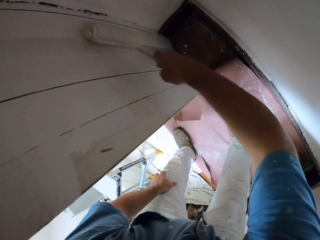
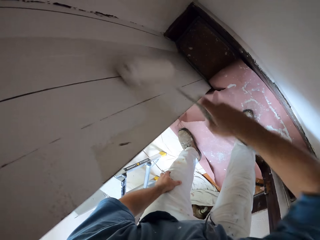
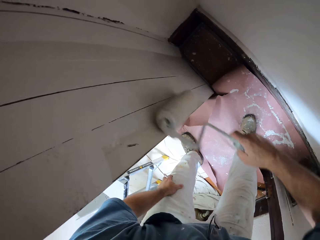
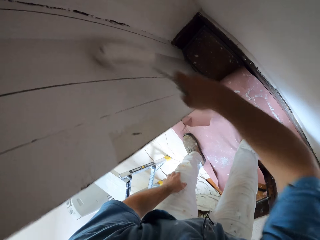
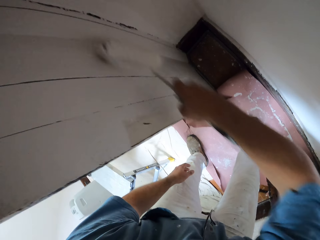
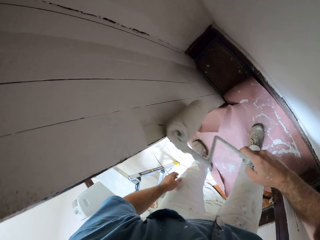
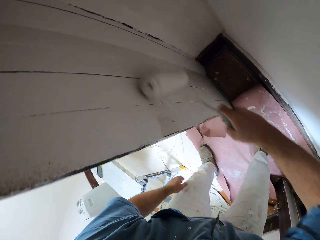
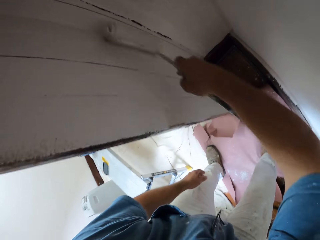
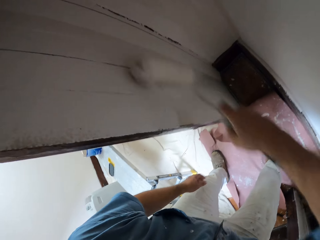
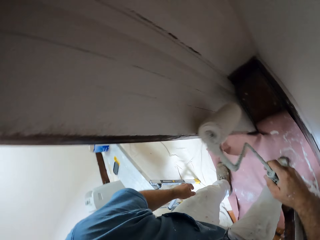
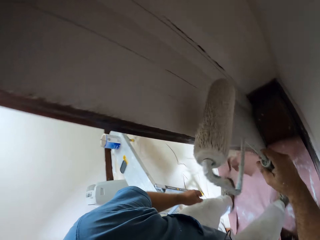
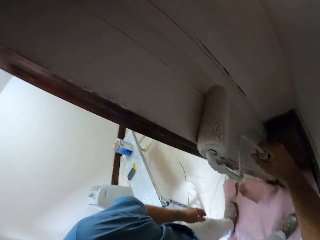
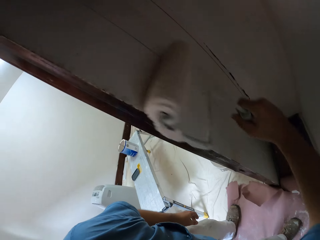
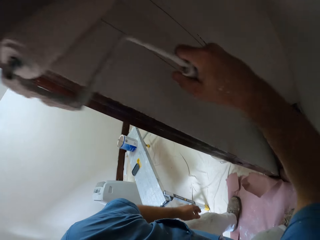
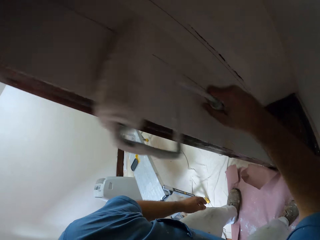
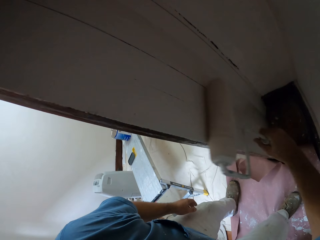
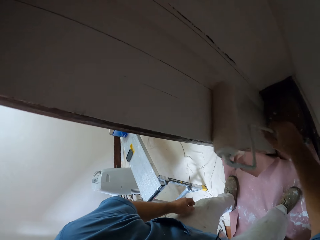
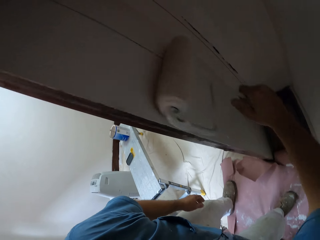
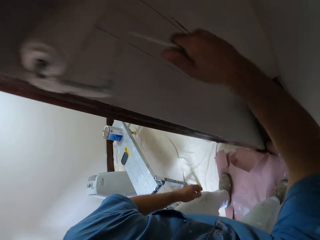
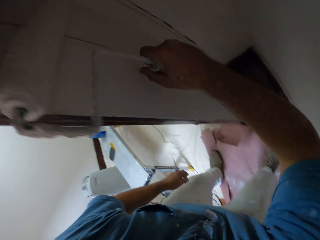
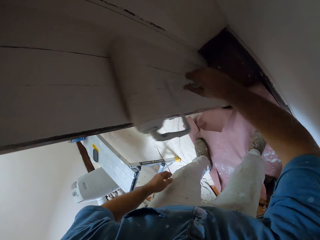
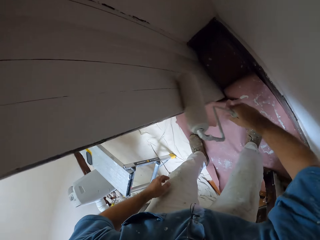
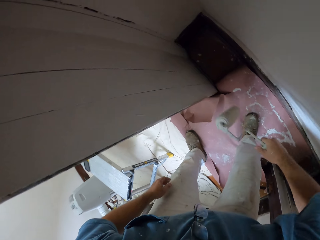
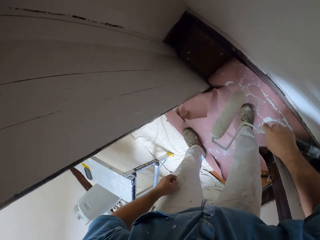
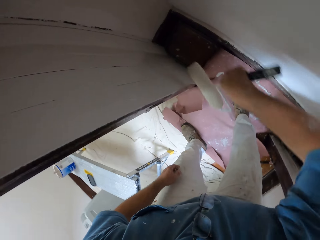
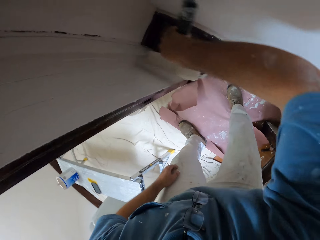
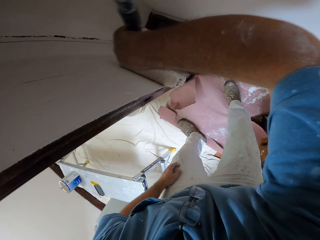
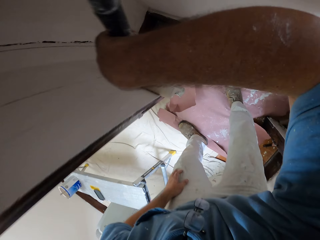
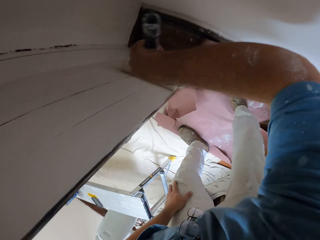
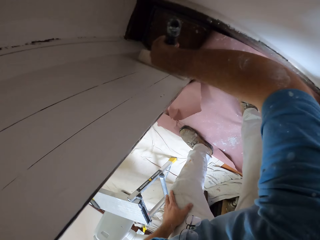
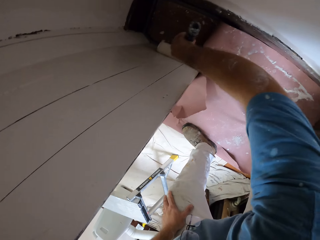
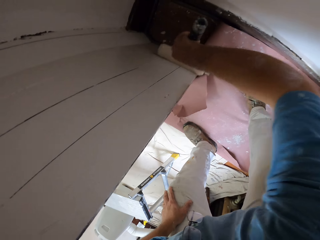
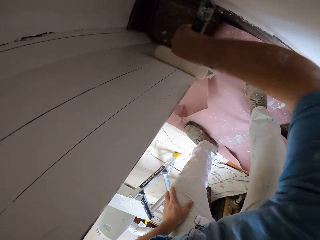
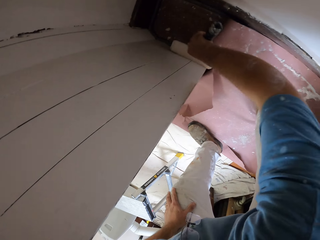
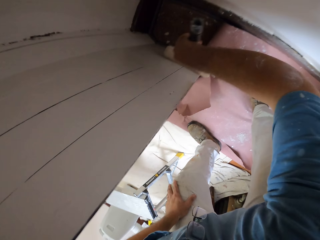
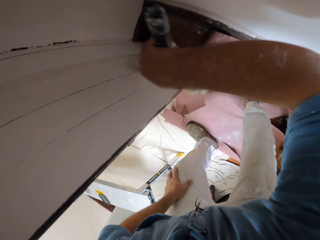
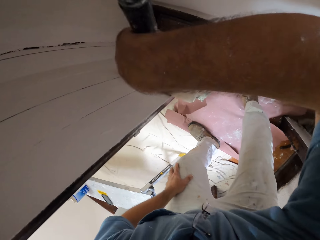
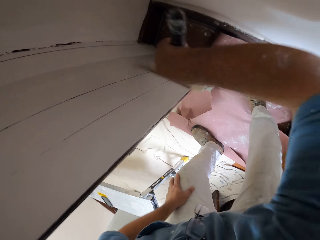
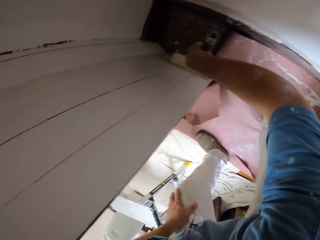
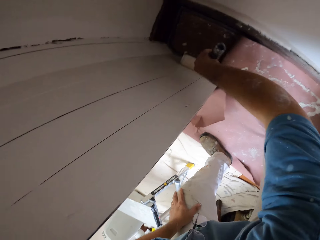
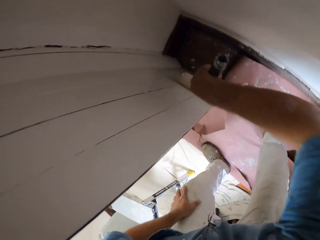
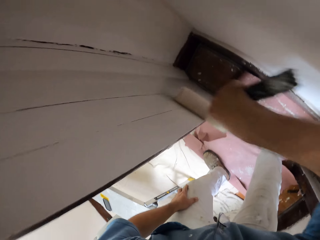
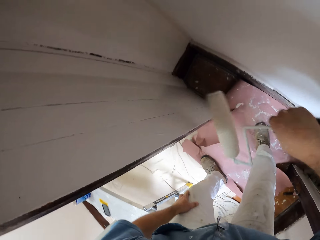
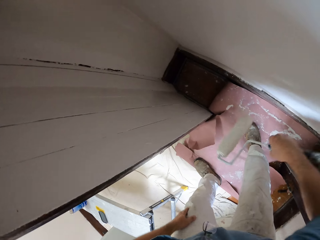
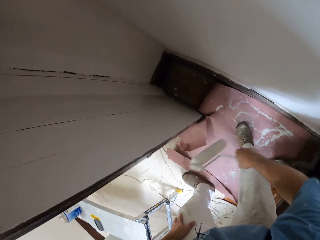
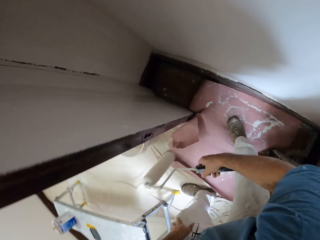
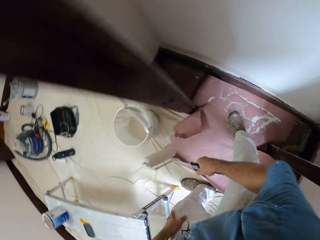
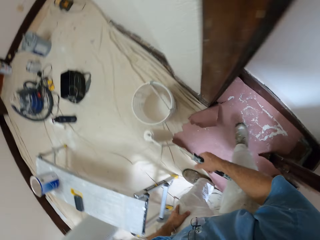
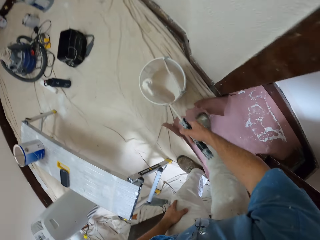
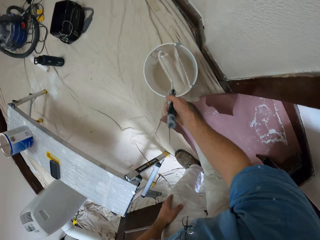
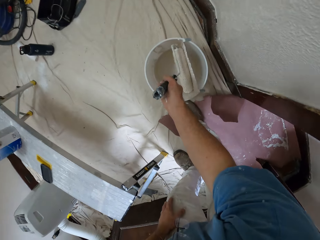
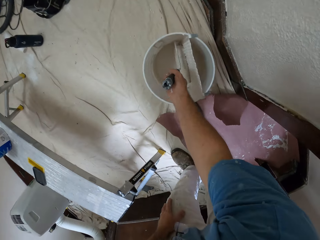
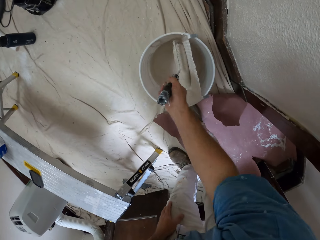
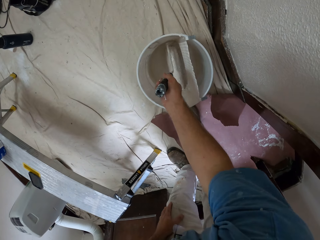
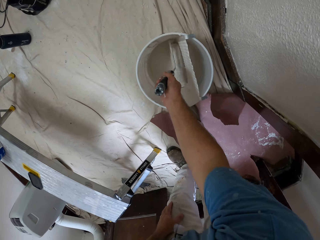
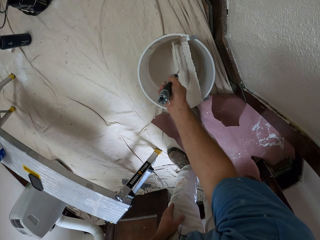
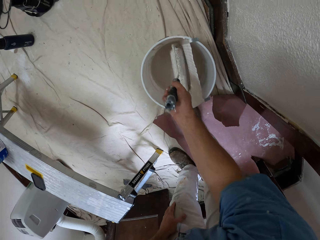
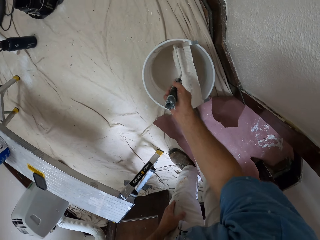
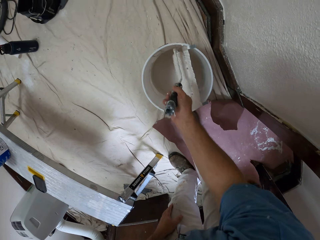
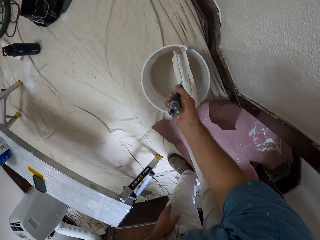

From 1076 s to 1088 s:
The camera wearer moves towards the bucket of paint. They dip the paint roller into the paint bucket. They roll the paint roll in the bucket of paint.

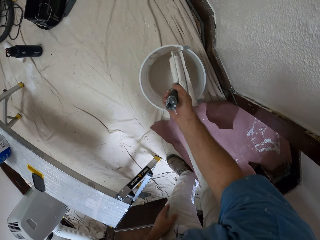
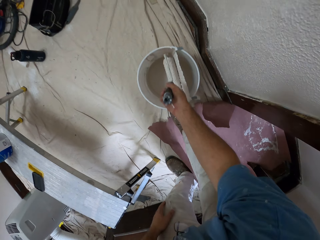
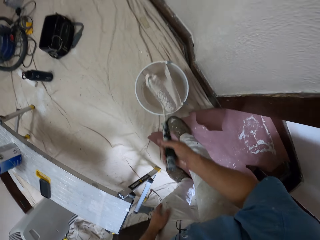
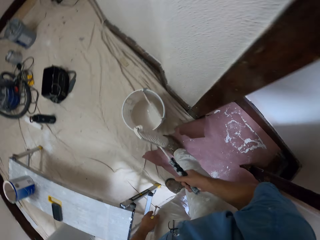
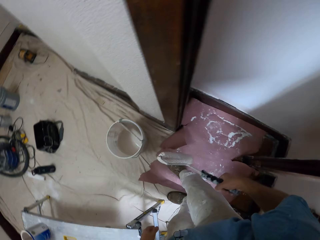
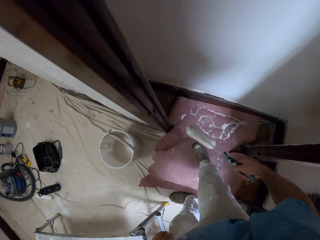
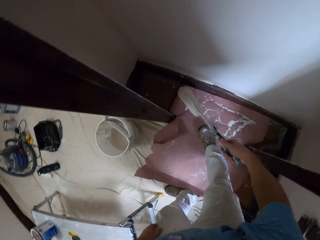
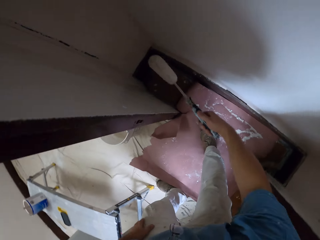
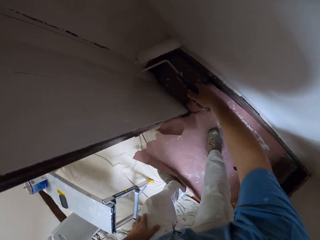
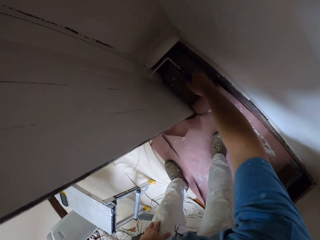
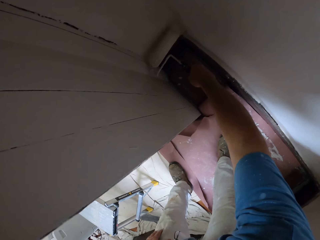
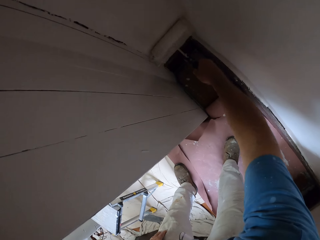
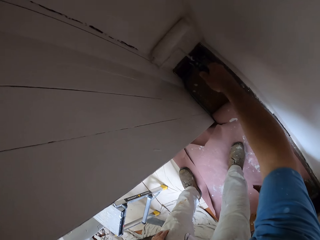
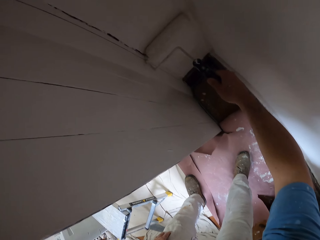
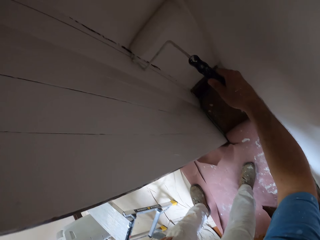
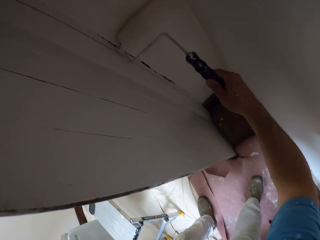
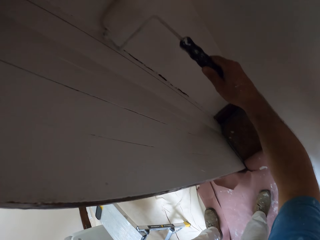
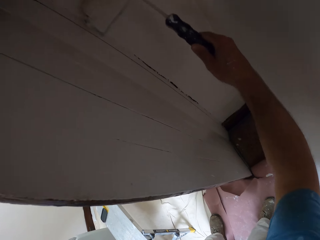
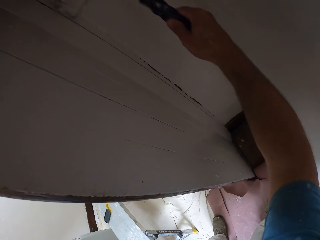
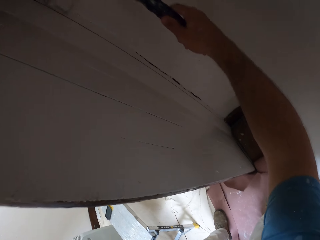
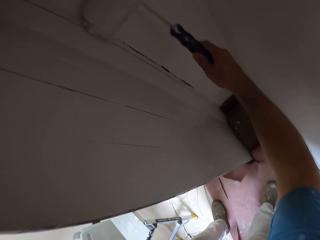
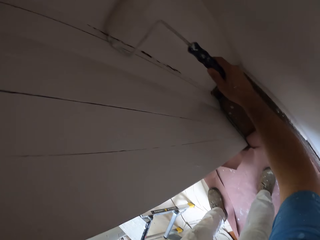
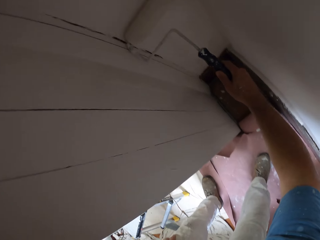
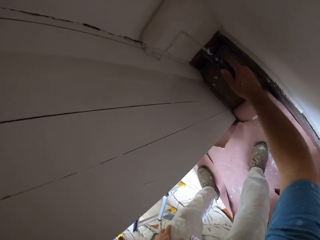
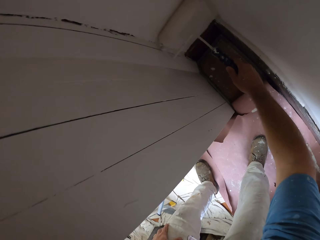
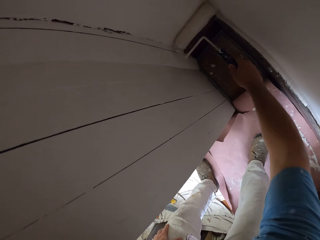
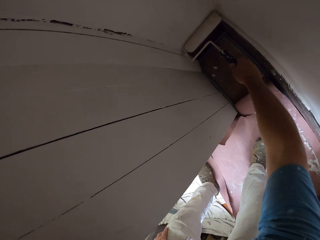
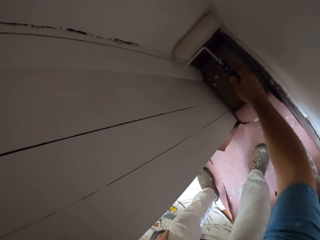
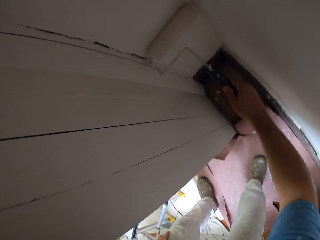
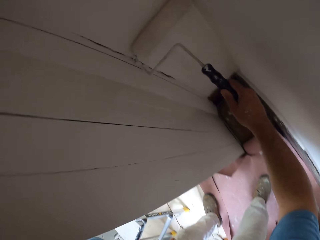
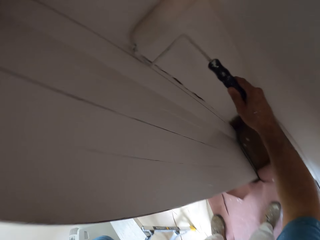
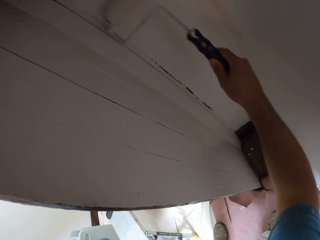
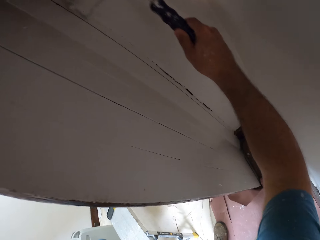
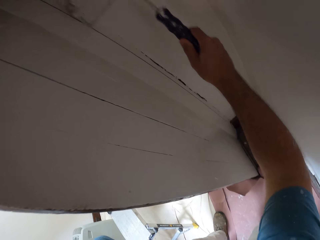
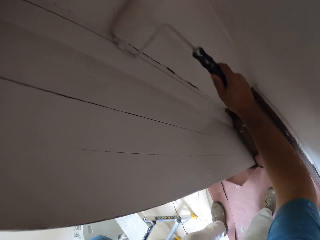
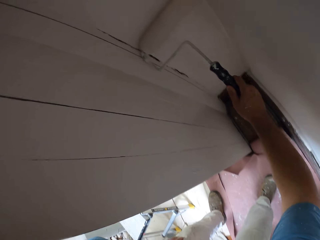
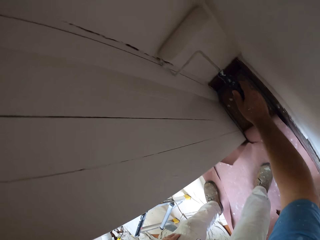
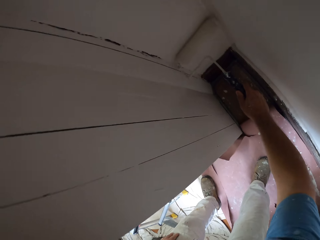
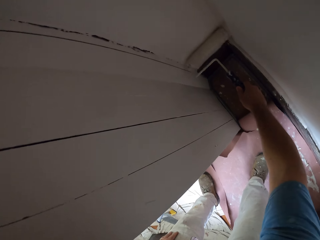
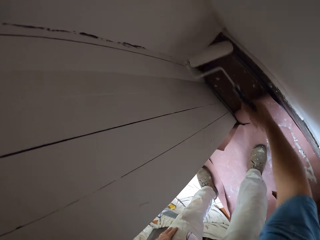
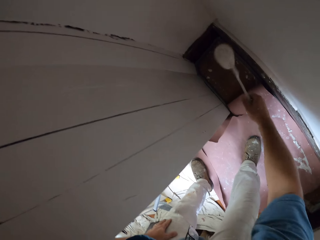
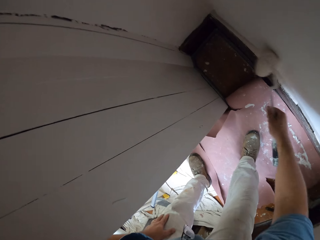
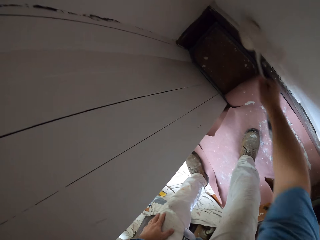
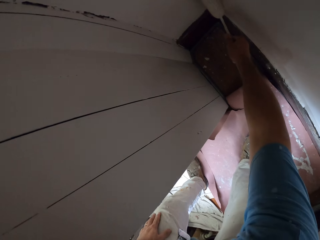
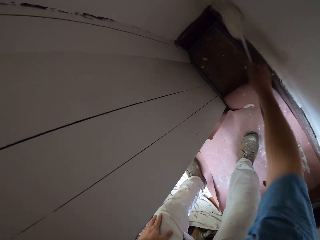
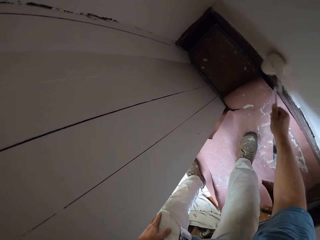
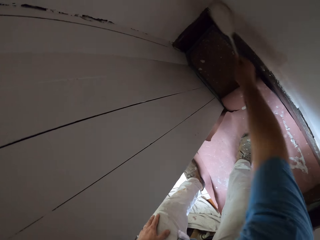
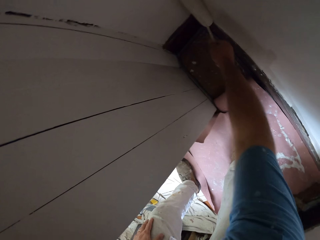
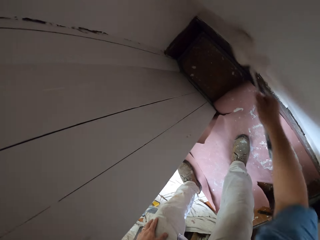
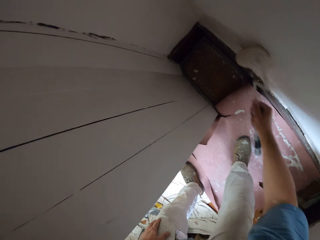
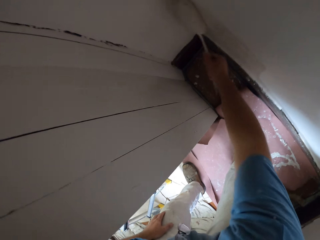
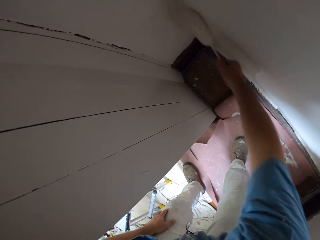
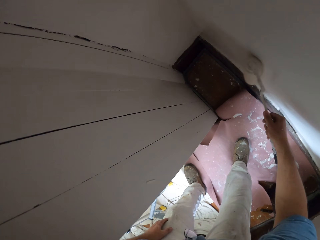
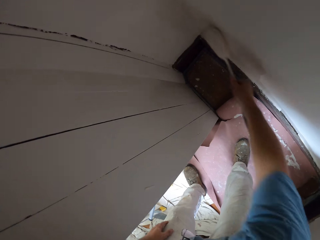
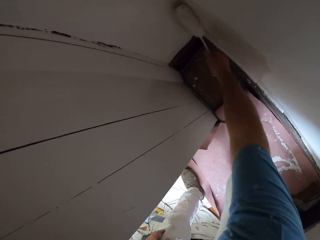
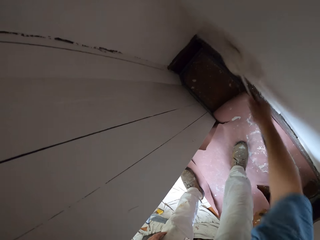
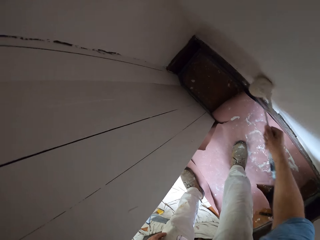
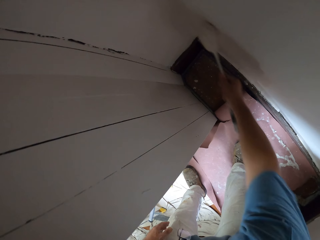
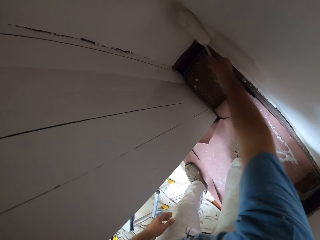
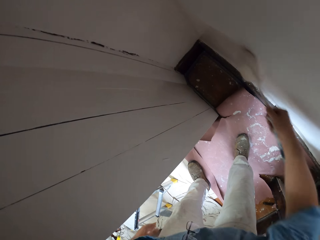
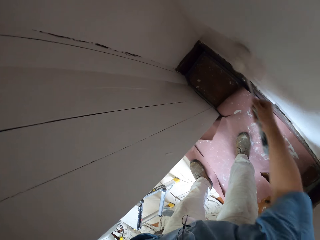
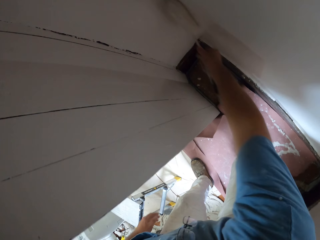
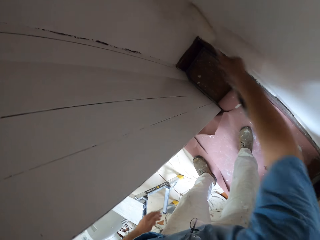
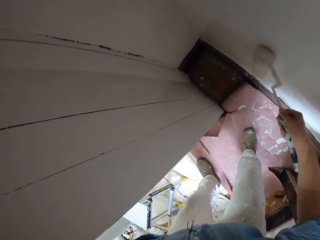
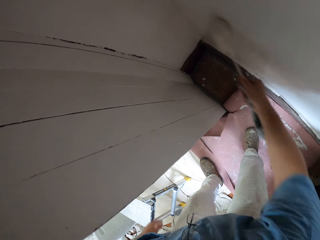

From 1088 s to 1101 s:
The camera wearer removes the paint roller from the paint bucket. He moves his hand towards the wall. He paints the wall with the paint roller. He flips the paint roller on the wall and paints the wall with the paint roller.
